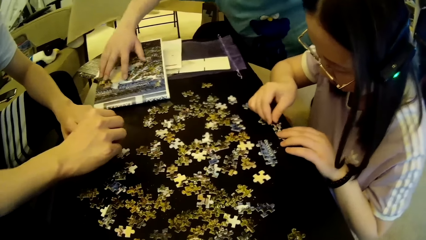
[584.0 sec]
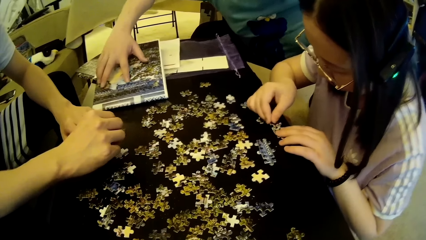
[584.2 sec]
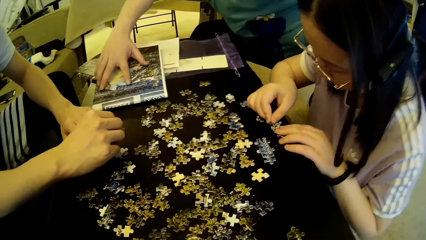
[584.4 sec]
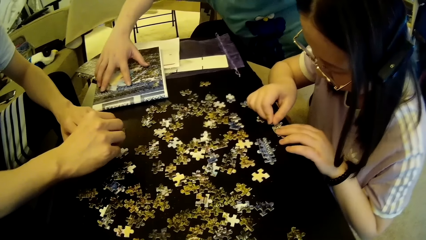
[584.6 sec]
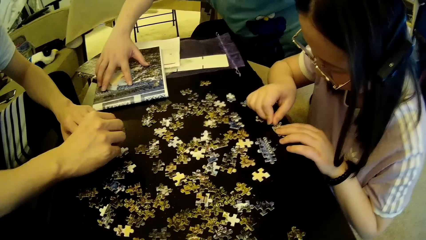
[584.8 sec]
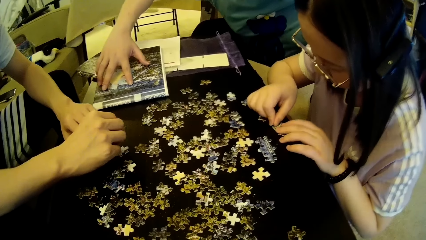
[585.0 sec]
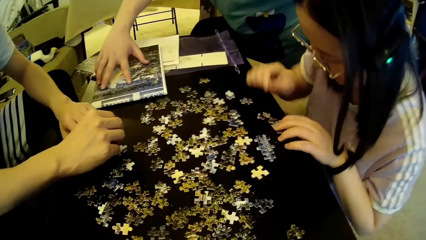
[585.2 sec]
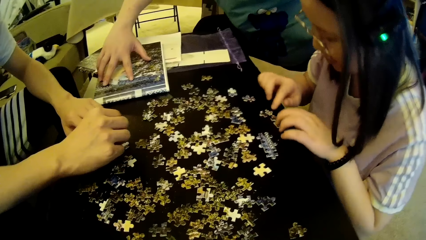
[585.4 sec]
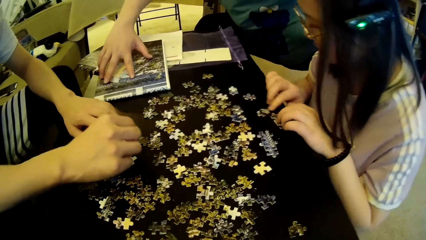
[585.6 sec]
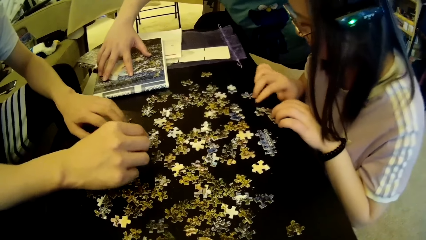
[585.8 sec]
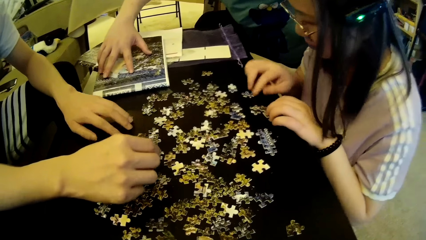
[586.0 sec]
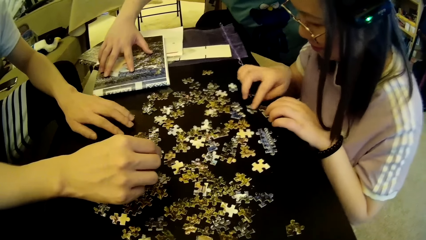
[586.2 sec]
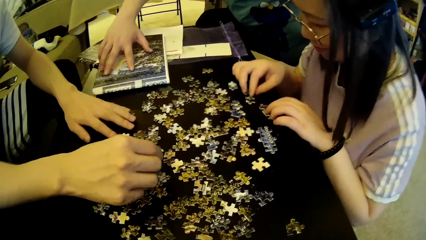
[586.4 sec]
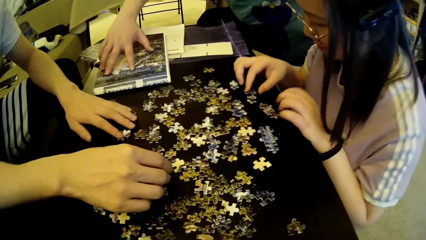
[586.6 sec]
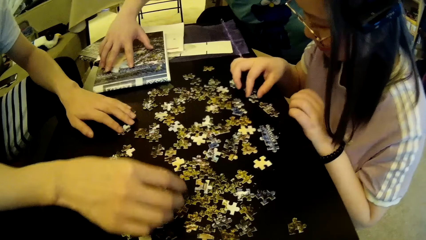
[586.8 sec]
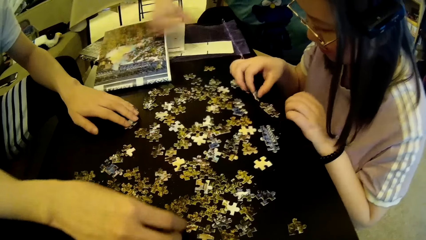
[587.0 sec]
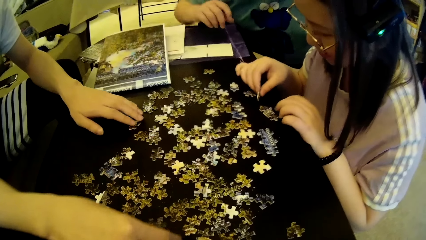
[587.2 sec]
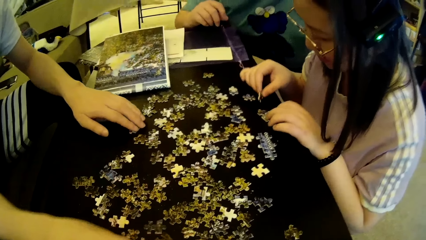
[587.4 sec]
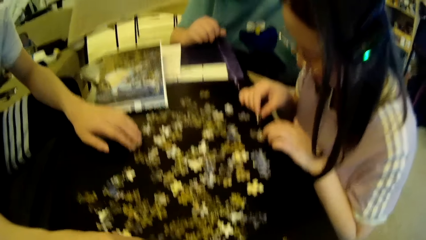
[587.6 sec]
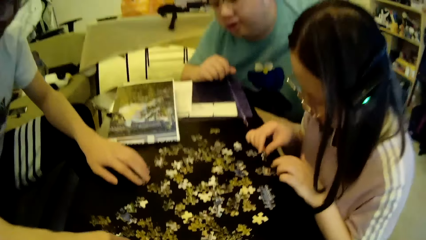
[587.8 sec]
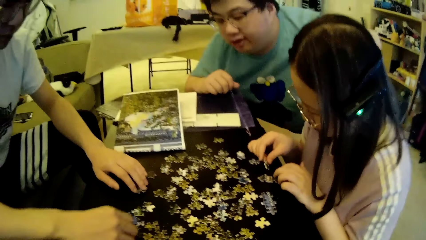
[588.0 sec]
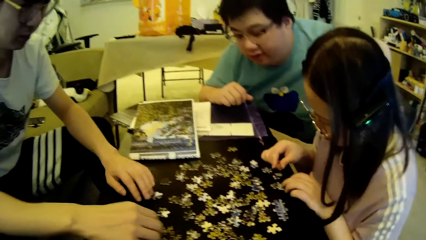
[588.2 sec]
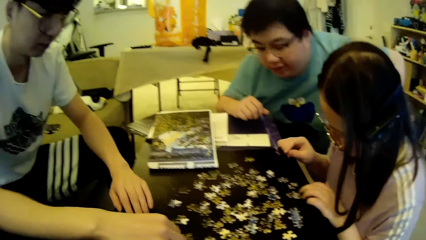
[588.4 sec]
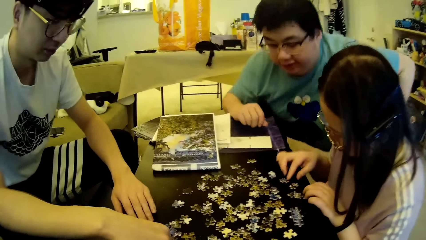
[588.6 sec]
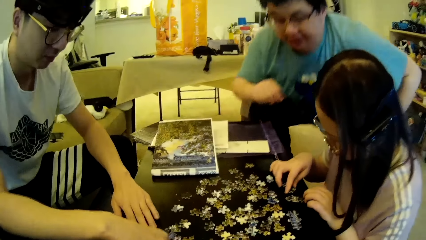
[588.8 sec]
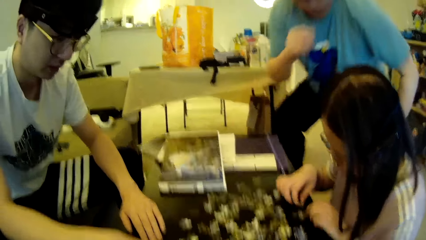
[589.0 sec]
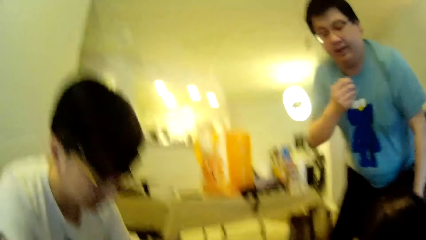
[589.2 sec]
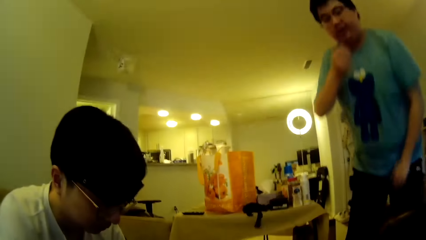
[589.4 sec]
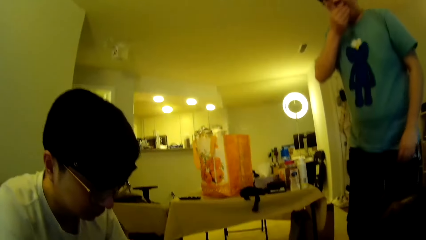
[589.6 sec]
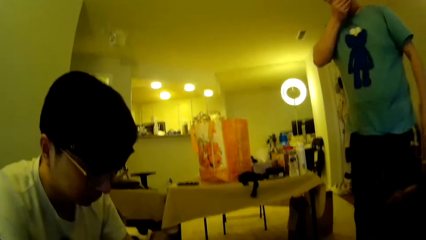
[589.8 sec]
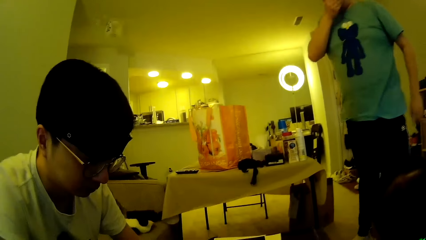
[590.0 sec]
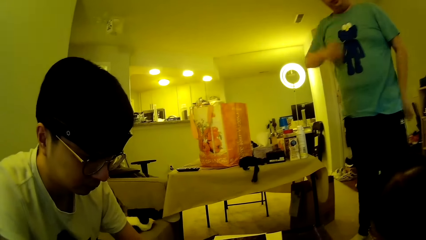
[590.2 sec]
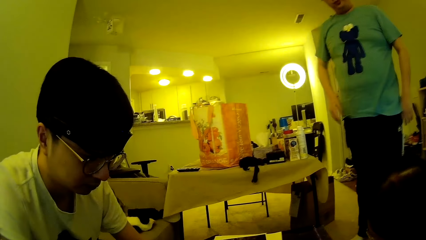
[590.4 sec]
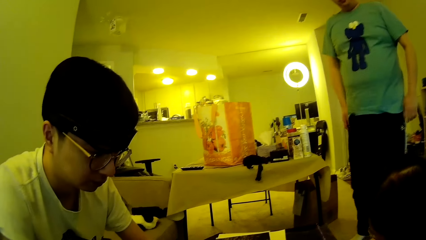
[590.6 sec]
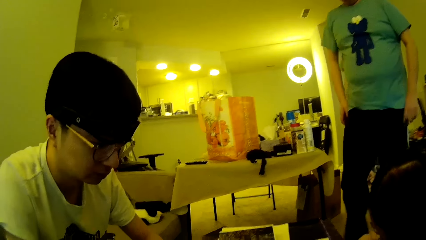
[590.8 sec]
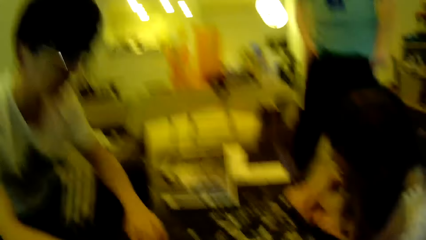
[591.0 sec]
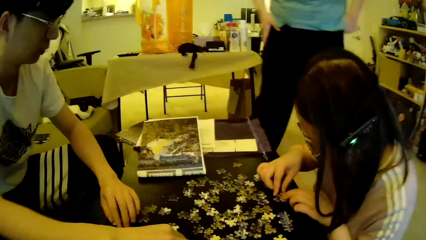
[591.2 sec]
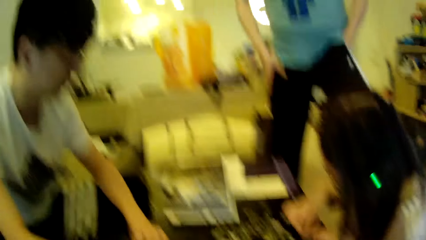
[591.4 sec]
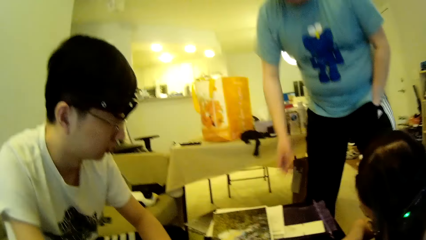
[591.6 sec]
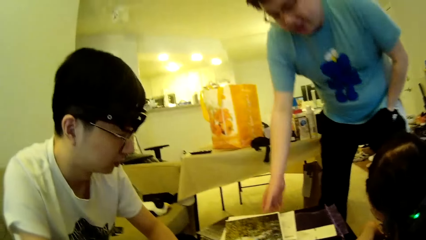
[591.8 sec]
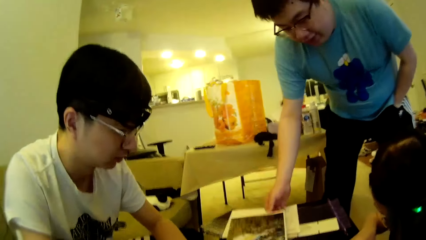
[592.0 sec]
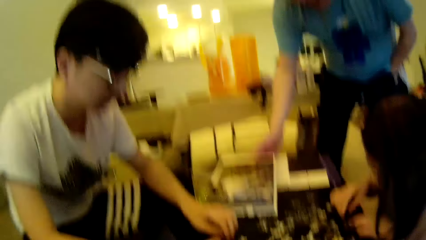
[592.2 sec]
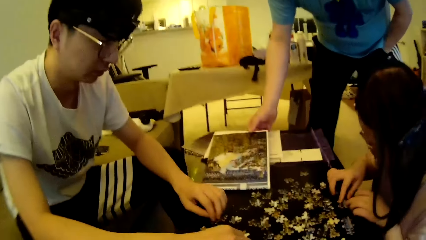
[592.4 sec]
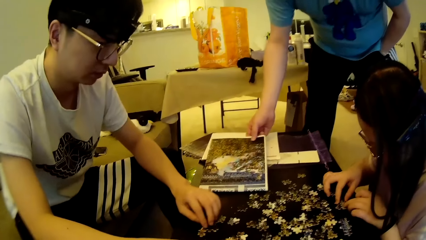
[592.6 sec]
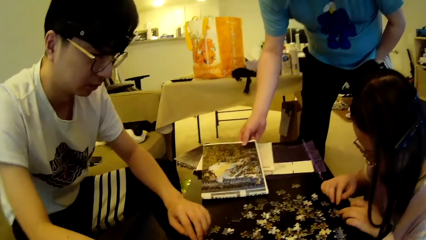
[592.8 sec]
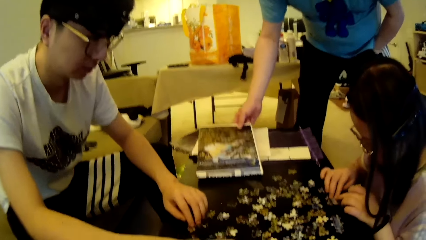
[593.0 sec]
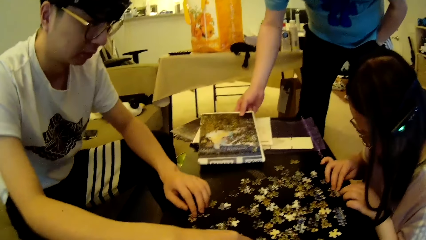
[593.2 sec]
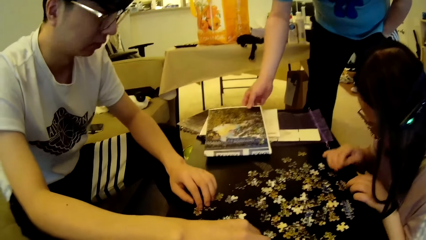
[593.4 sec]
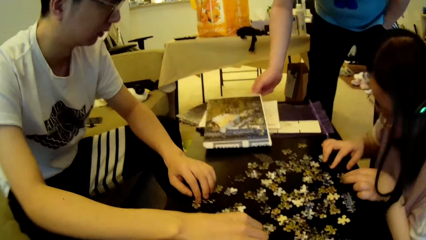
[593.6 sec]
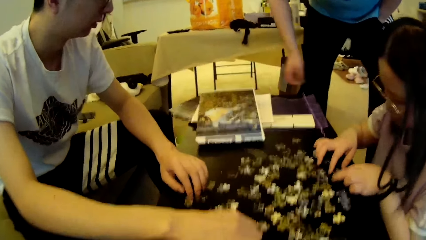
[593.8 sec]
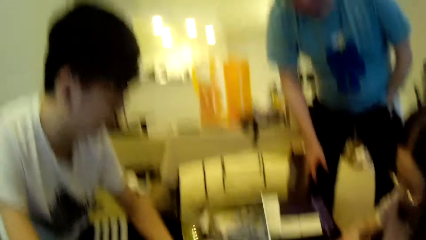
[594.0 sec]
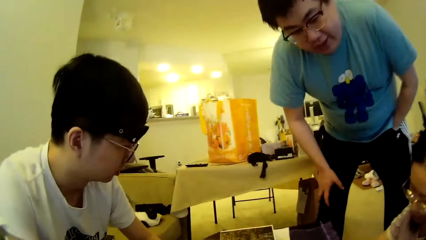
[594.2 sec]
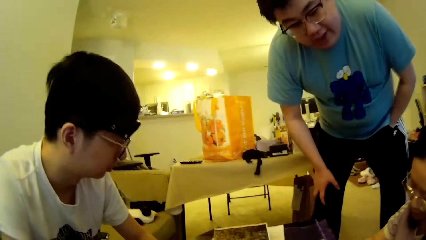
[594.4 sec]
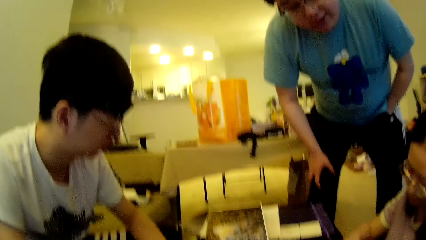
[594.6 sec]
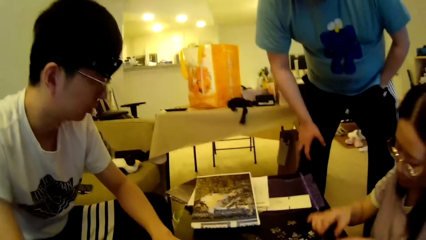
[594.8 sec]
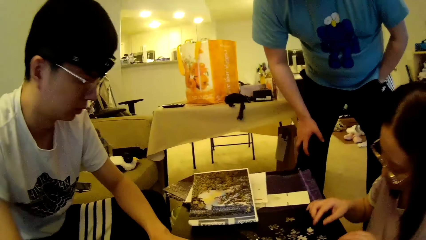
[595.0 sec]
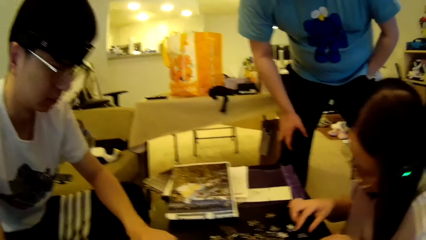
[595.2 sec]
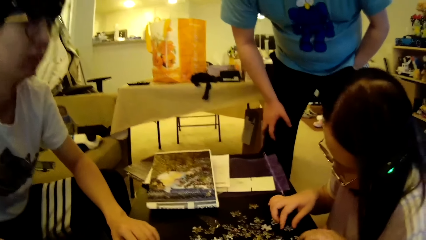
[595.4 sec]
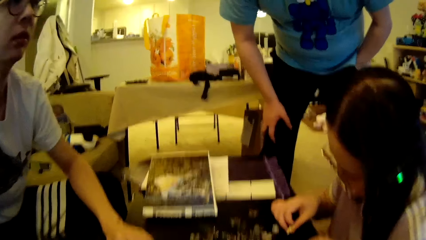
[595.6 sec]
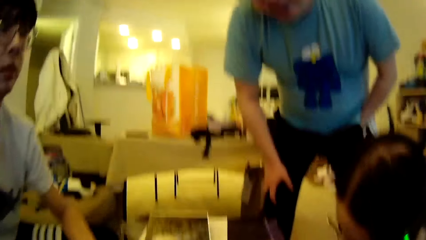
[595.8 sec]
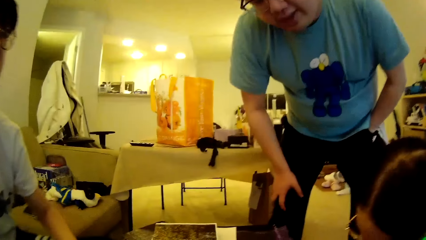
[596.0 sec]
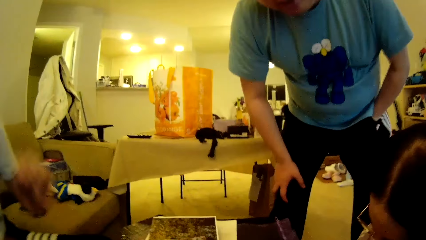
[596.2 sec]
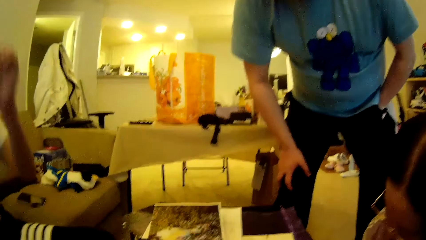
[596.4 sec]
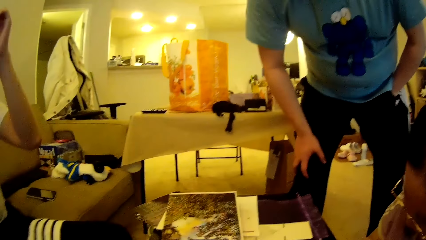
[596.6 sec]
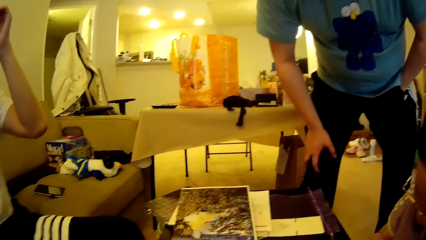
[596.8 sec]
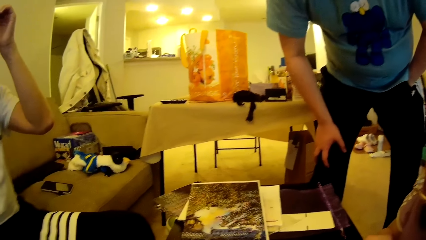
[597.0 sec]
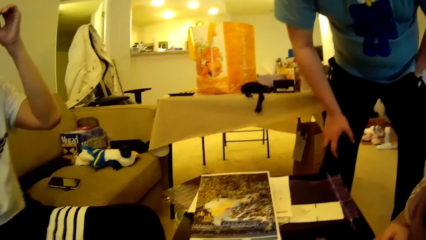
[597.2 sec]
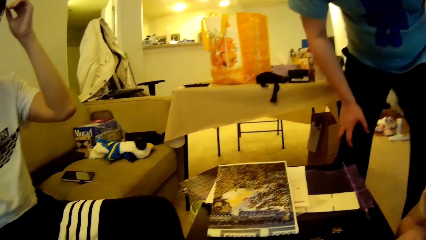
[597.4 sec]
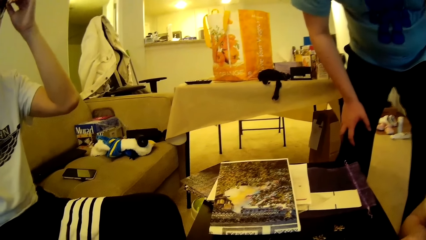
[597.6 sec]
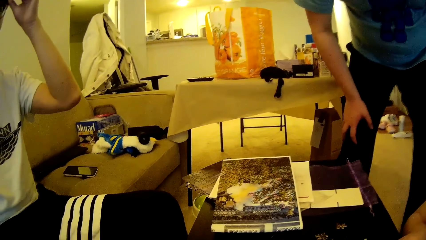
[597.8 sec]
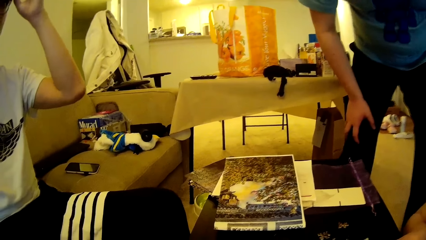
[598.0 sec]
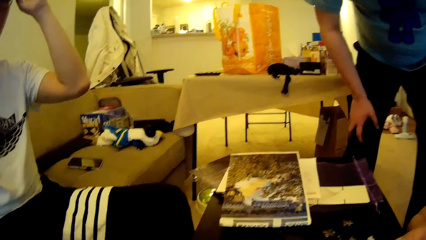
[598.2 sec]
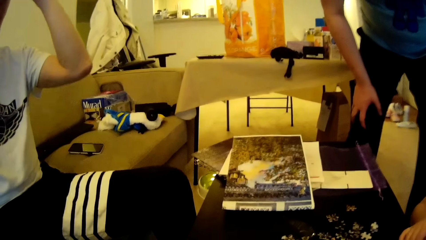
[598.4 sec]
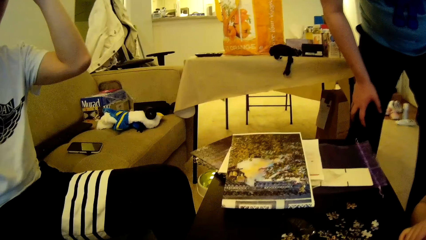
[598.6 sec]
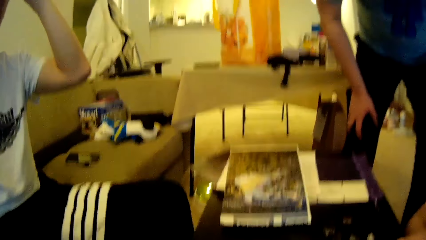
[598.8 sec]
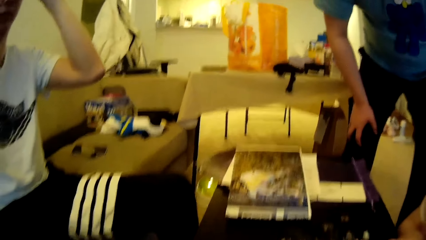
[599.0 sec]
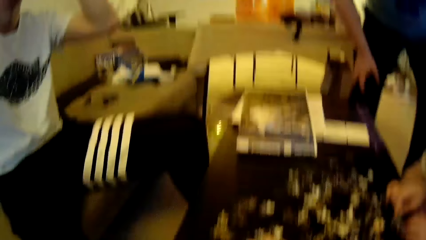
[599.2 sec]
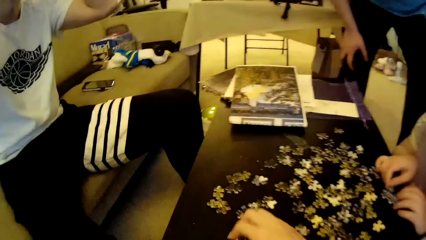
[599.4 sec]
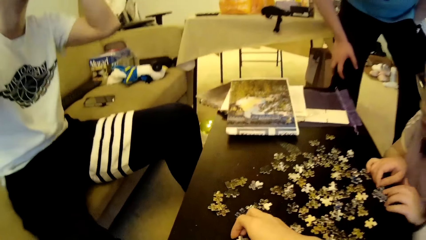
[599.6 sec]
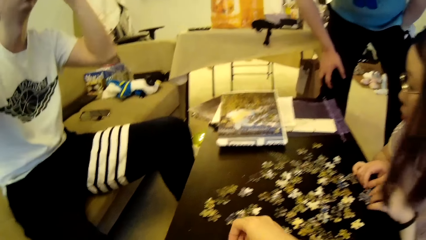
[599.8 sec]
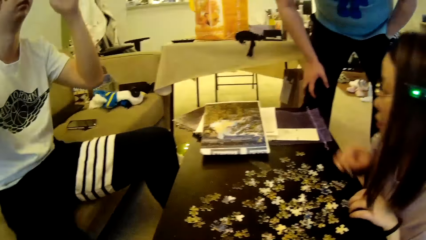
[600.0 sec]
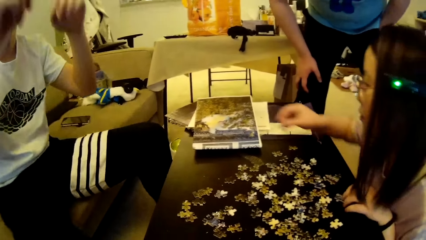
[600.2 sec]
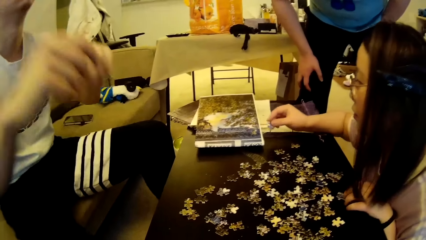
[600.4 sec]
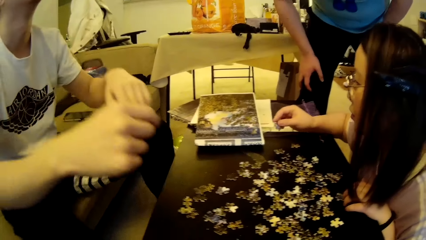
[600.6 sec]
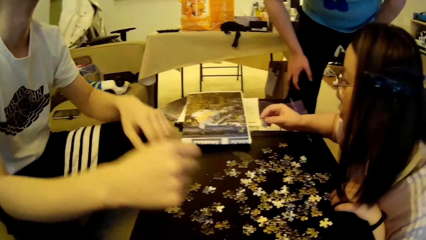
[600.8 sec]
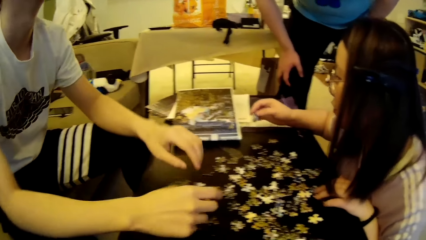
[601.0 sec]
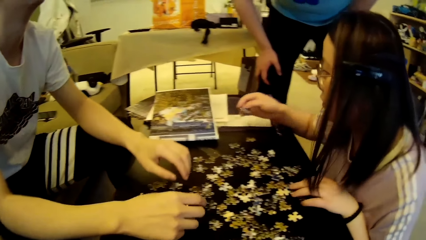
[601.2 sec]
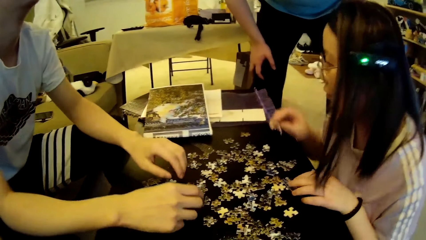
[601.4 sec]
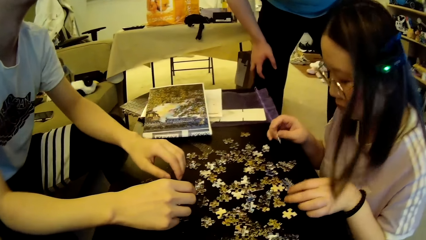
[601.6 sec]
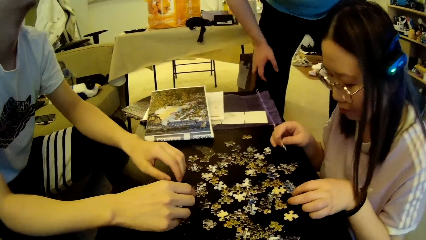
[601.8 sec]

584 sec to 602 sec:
A woman forms a puzzle pattern on the table. A man holds on to a puzzle pattern. A lady looks at the model pieces. The woman adjusts puzzle pieces on the table. The man adjusts a hand. The man stands up, closes the mouth with a hand, moves the legs and touches the chart. The man adjusts a pattern puzzle on the table, moves the hand and adjusts a hand. Another man looks at the chart. The camera wearer looks around. The other man lifts a hand. The camera wearer looks around. They pick a puzzle piece on the table and move the hand. The other man moves the hands.
